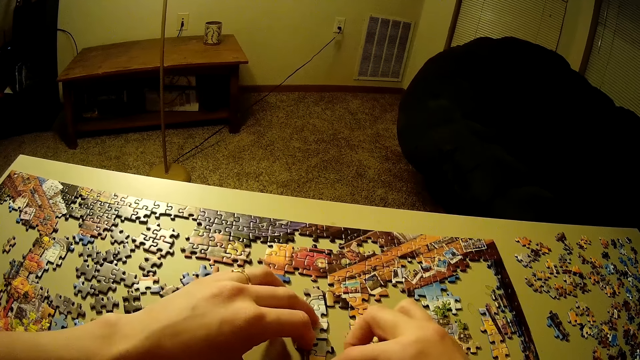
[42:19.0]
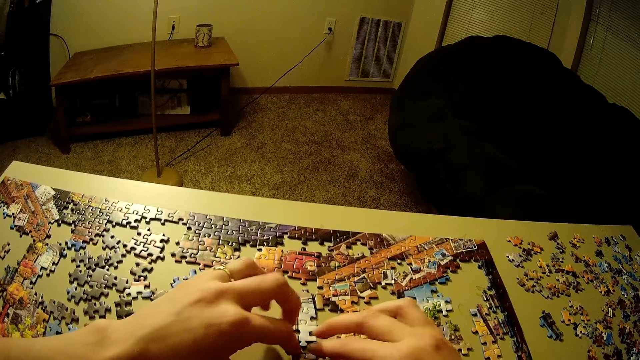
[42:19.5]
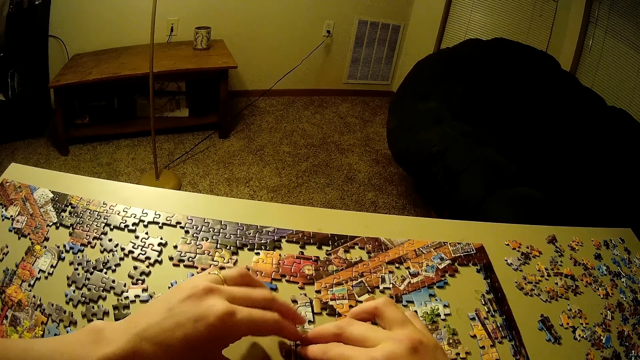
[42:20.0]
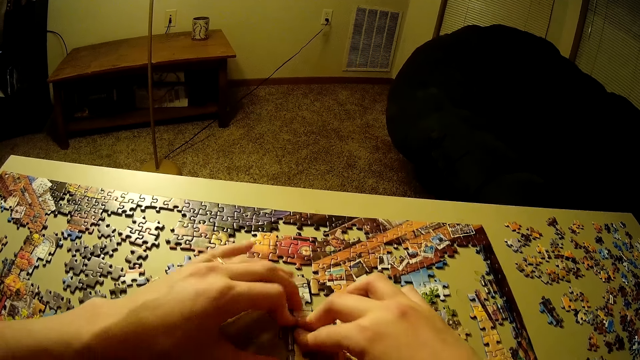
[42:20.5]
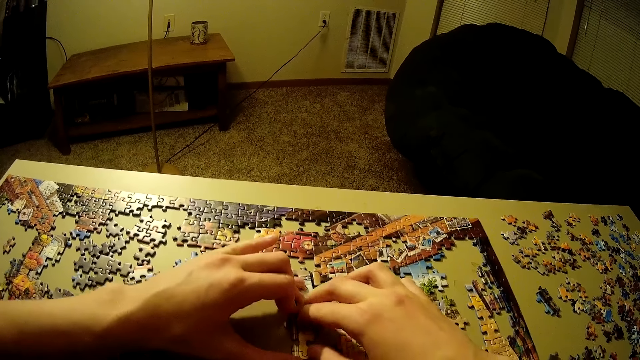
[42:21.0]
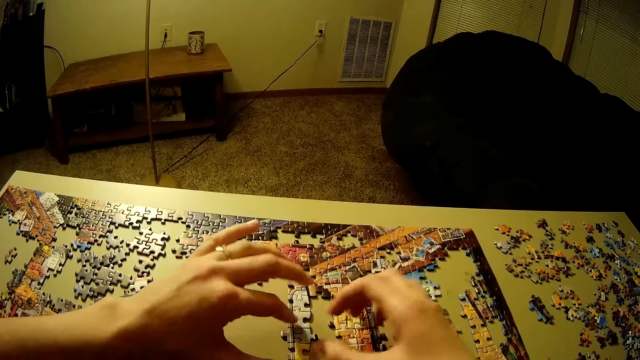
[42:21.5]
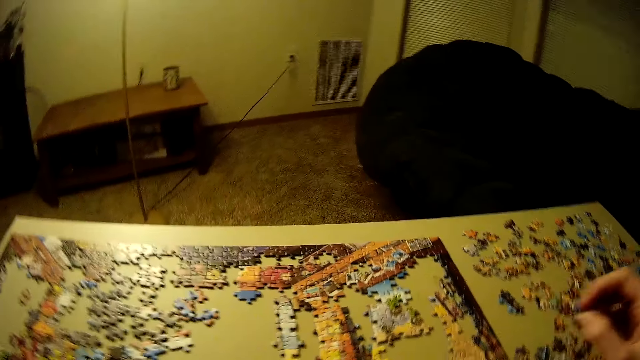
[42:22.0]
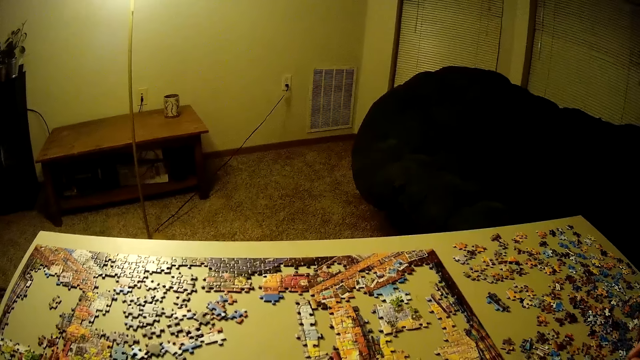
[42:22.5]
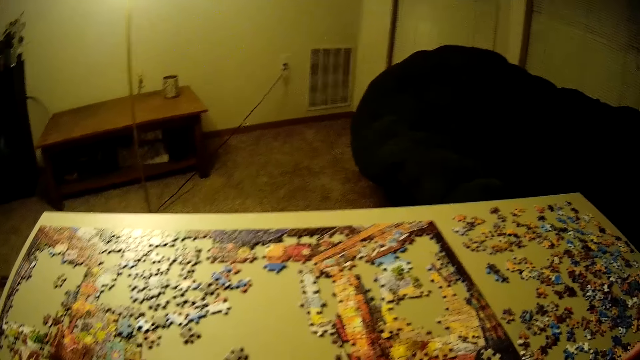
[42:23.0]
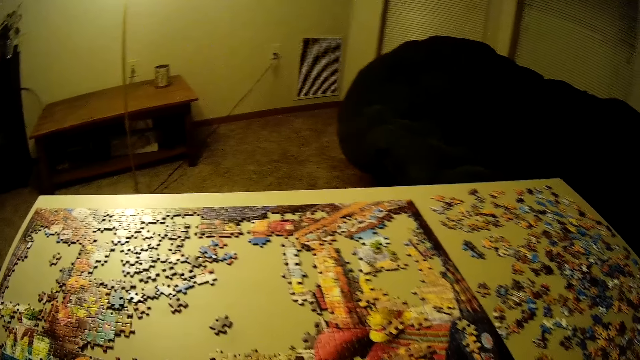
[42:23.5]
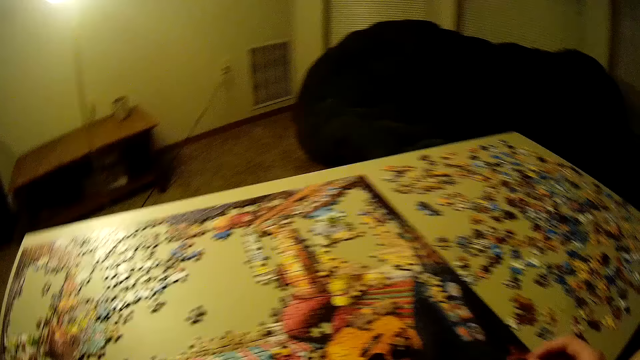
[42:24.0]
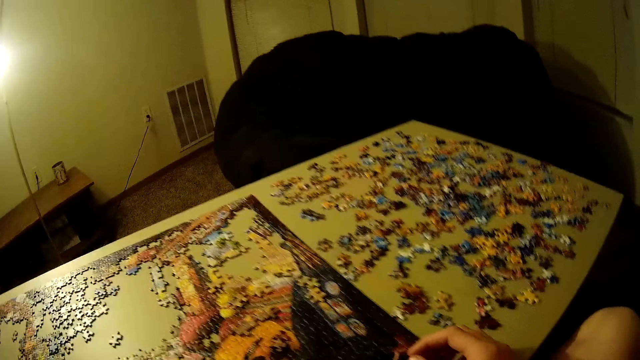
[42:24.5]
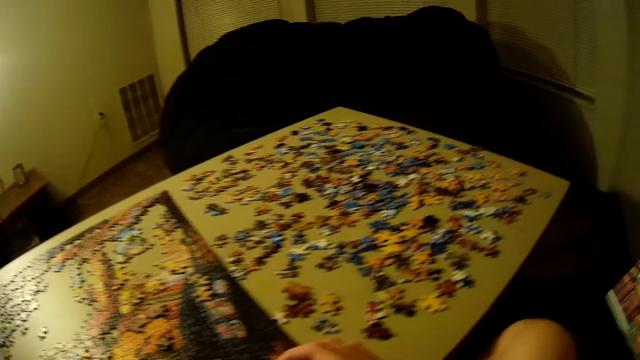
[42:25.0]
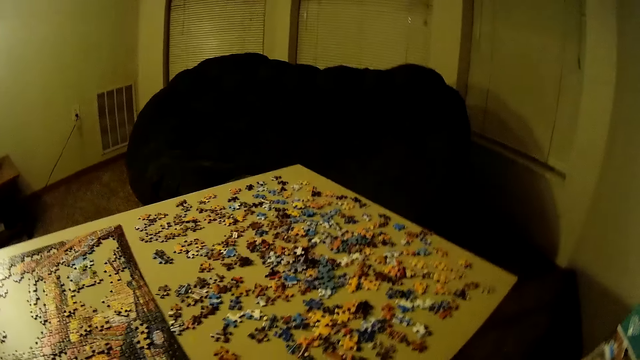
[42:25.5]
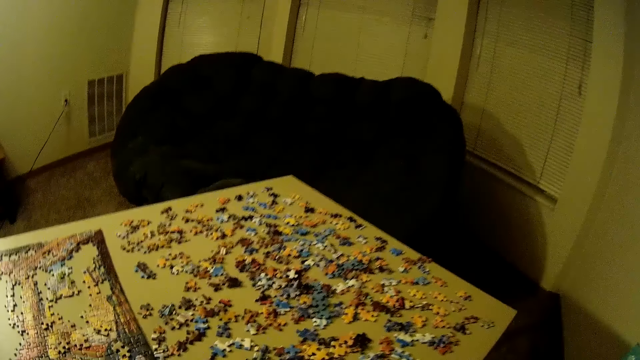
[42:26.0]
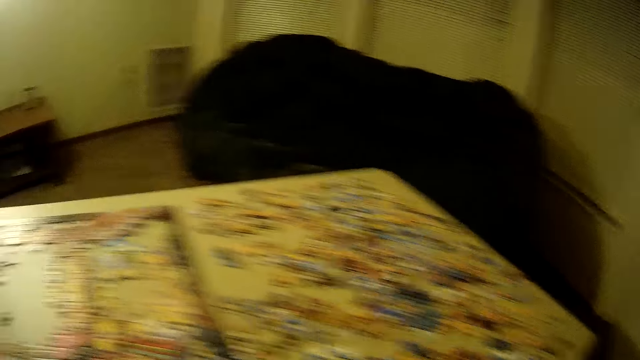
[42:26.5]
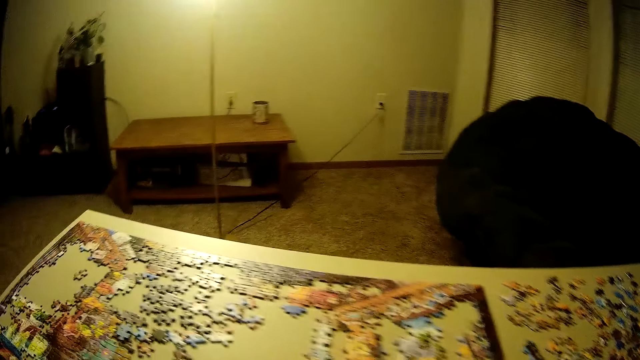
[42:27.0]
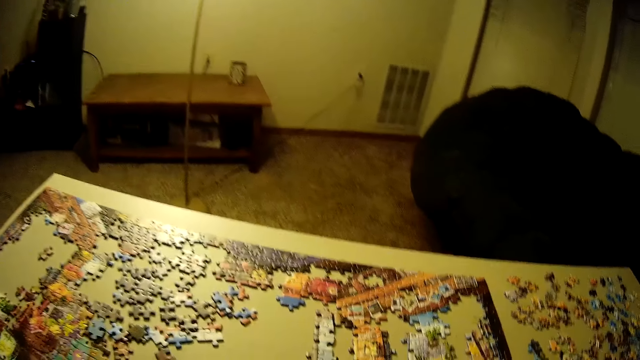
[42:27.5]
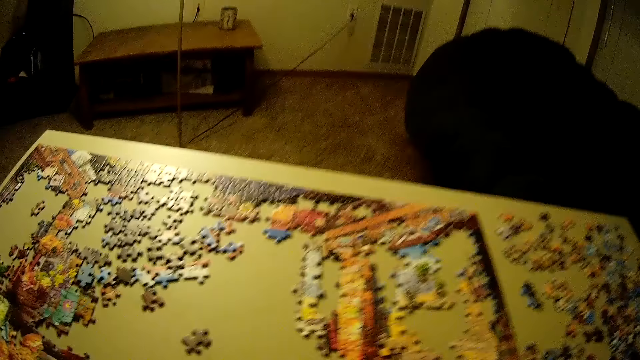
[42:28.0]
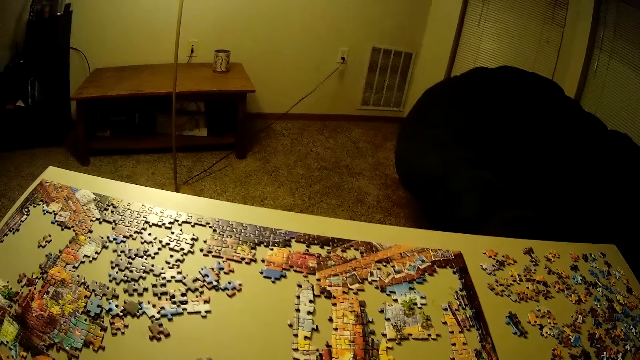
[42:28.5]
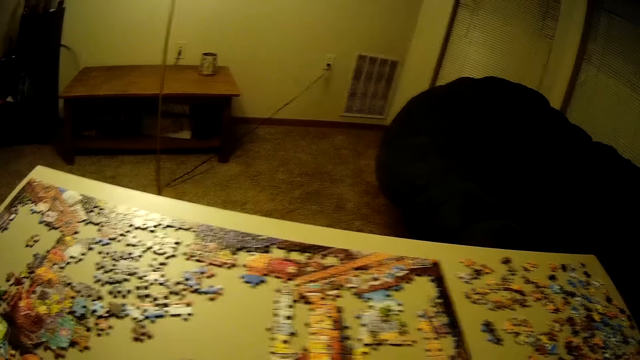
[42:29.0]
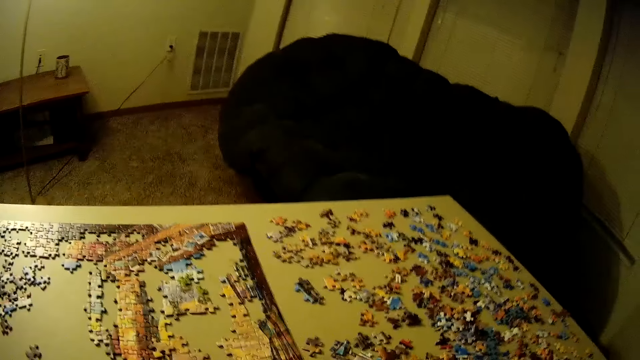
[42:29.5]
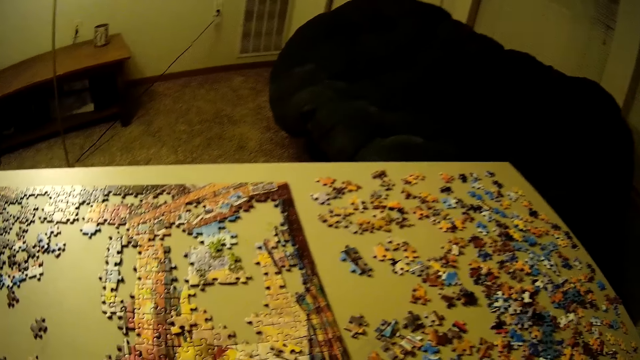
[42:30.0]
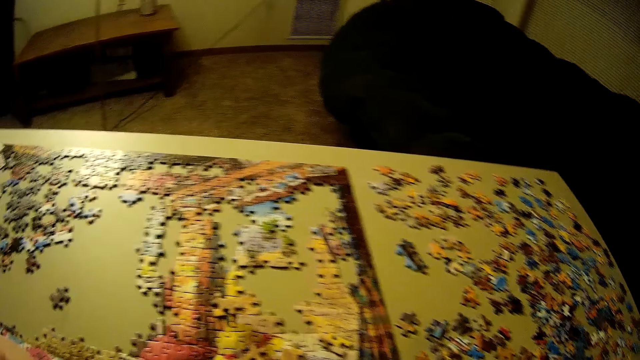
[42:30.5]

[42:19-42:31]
The camera wearer presses on the puzzle pieces with her hands. She lets go of the puzzle piece. She raises both her hands. She looks around.

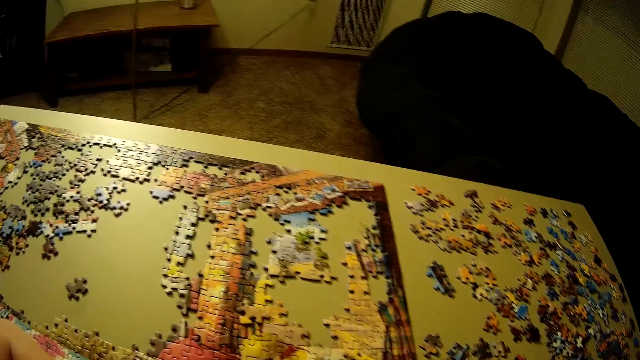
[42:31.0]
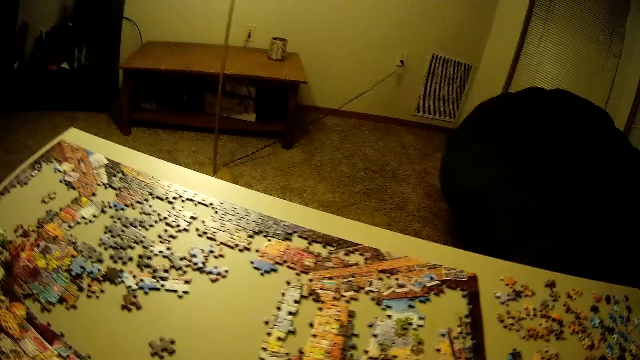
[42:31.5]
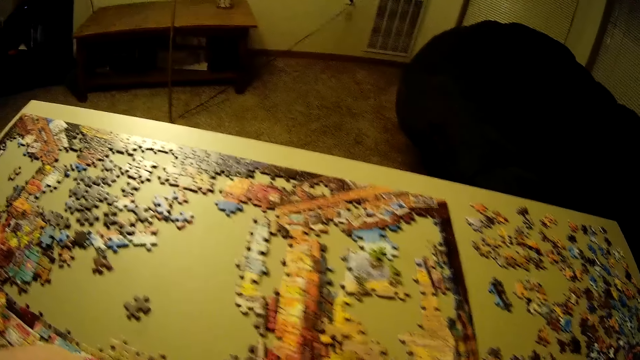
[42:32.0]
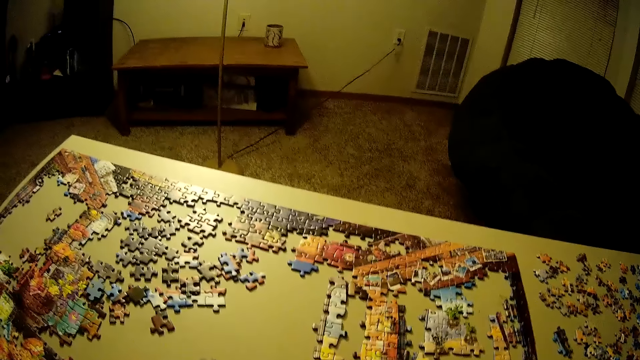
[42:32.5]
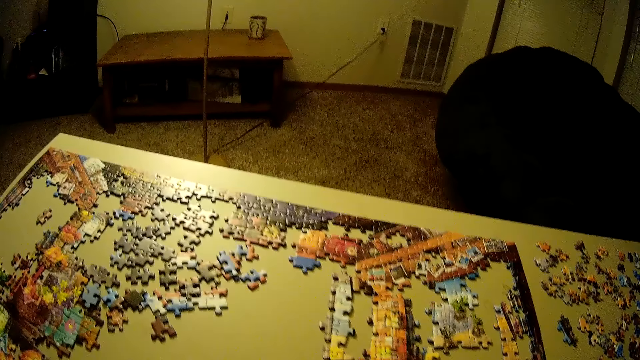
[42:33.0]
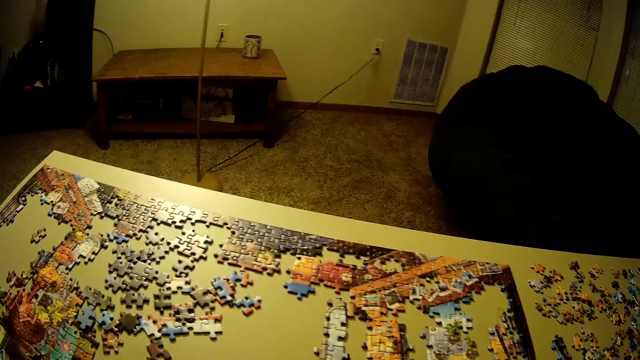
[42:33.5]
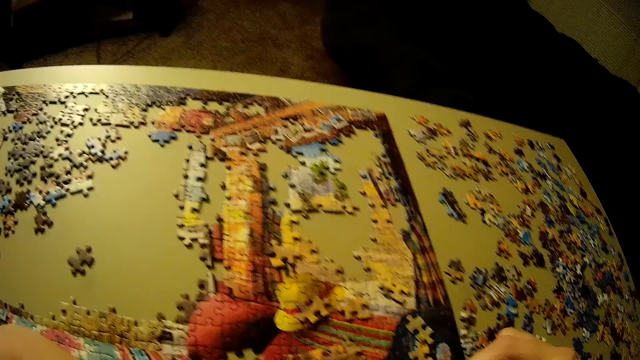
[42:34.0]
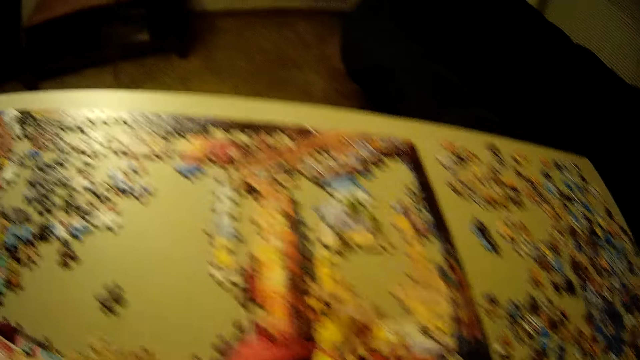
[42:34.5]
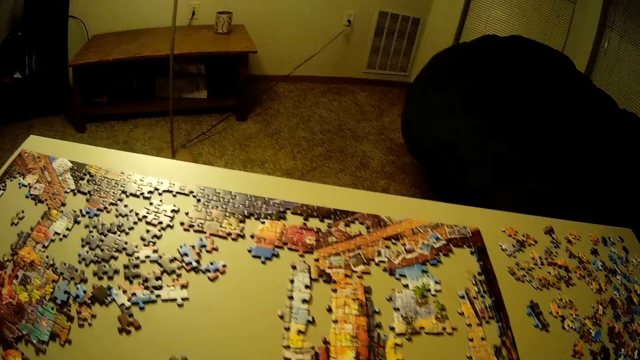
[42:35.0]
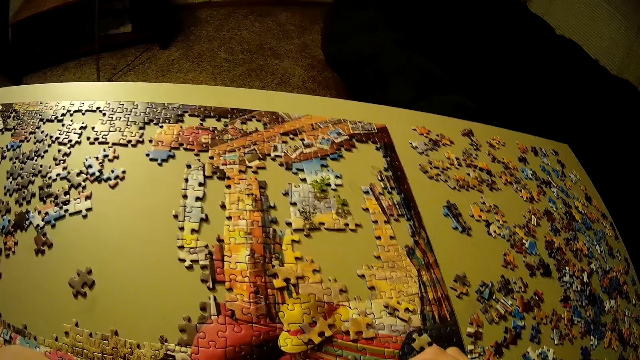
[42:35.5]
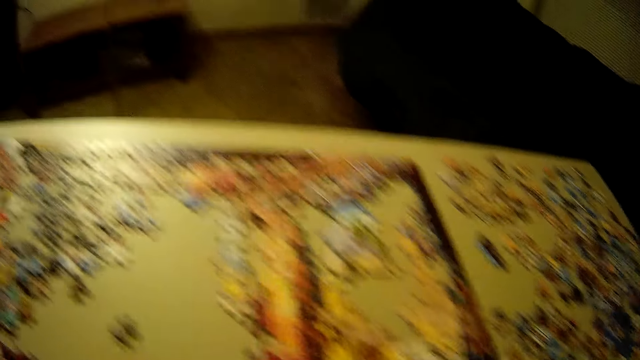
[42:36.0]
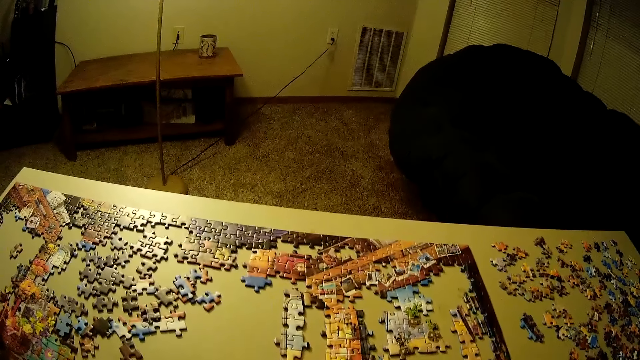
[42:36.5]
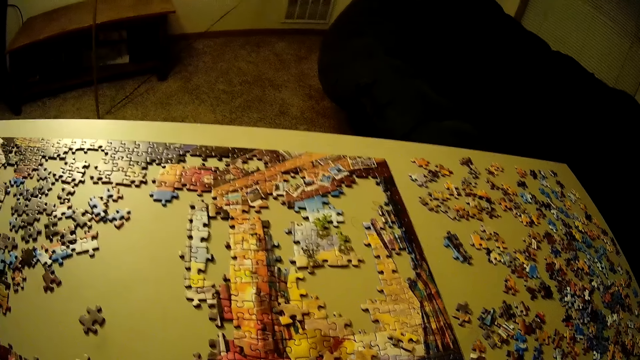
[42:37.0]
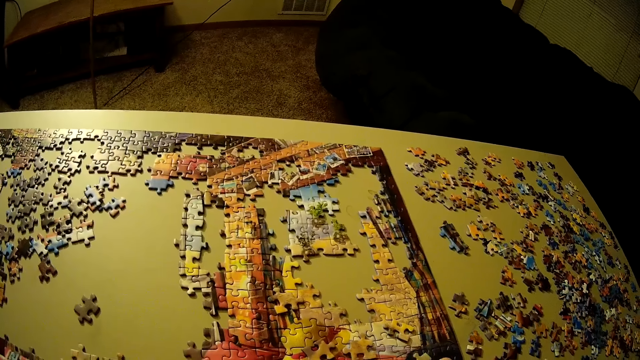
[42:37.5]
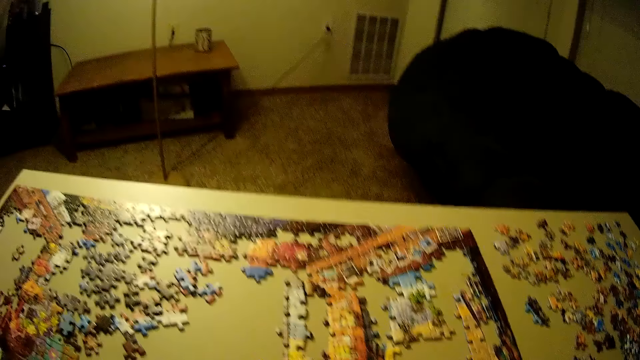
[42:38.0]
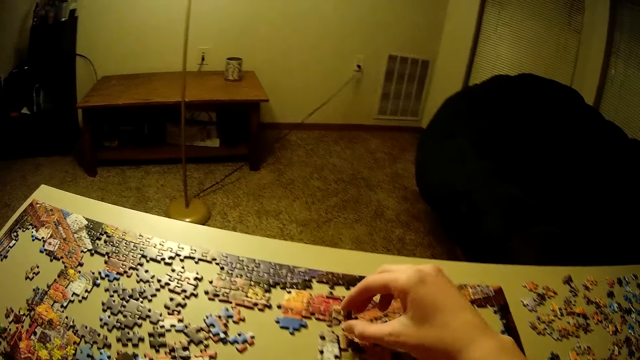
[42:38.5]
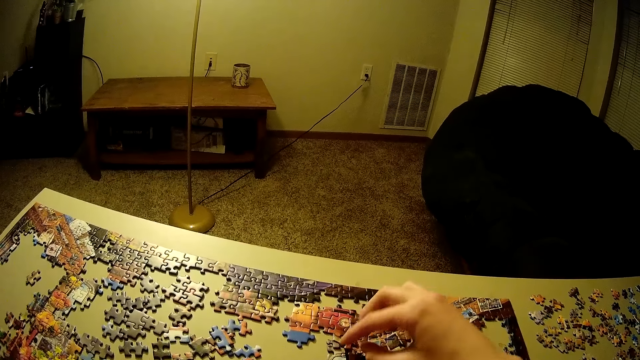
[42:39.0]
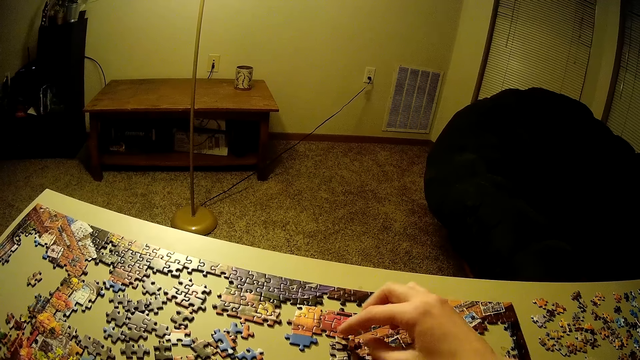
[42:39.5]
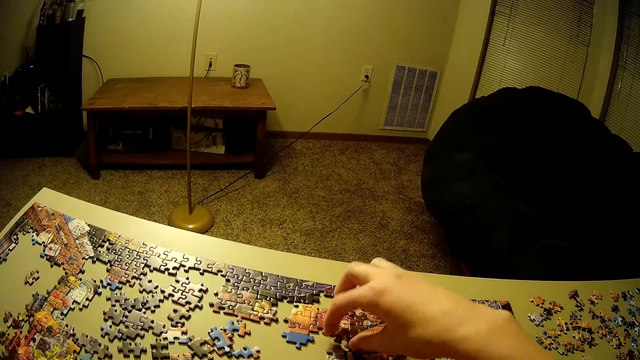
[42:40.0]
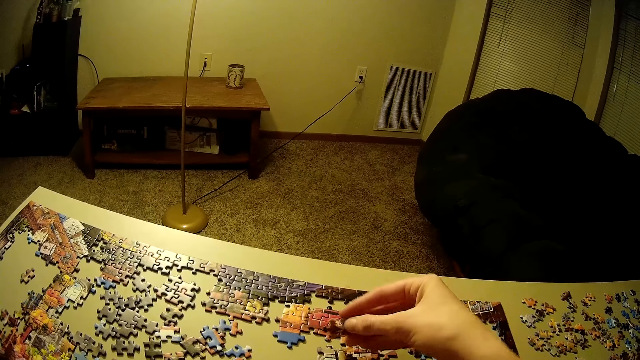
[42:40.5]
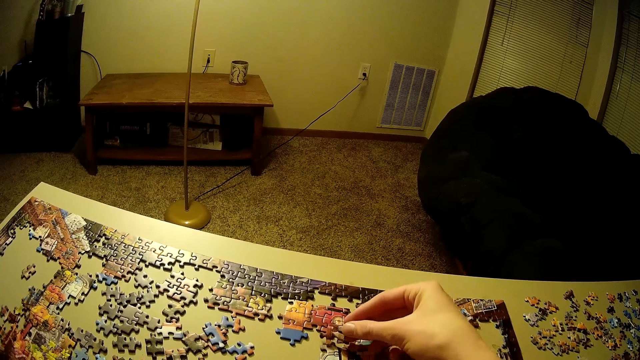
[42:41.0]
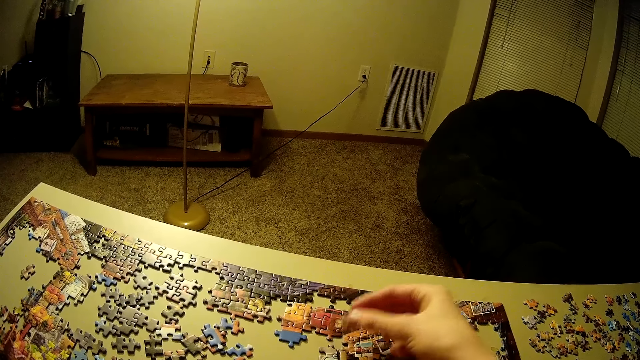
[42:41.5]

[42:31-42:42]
The camera wearer picks up a piece of the puzzle. She moves her hand forwards. She places the puzzle piece on the puzzle. She lifts up the piece of the puzzle. She lowers the puzzle piece.
